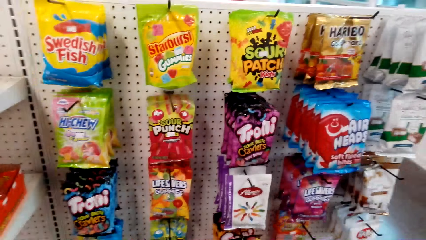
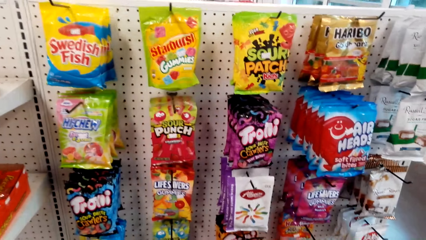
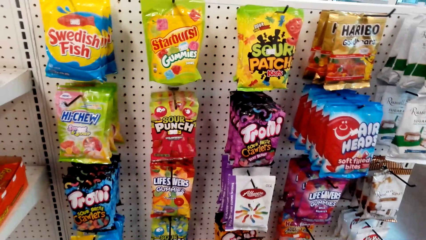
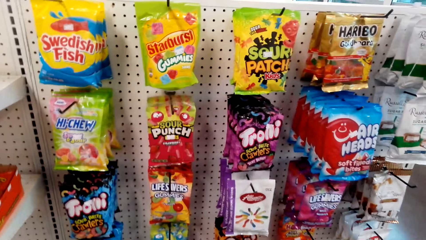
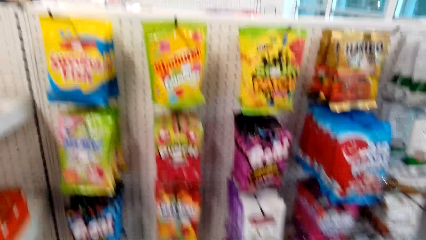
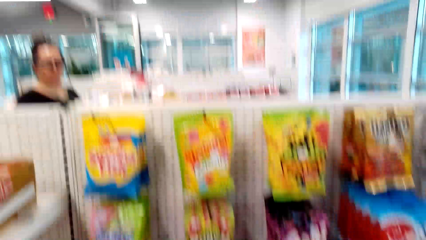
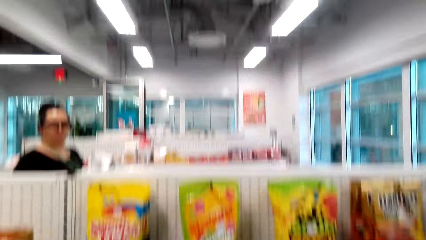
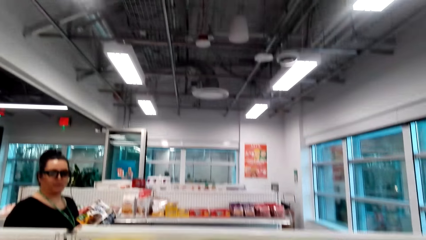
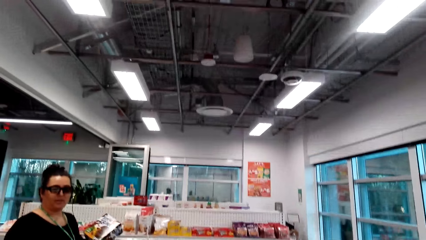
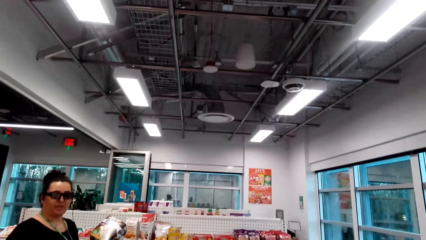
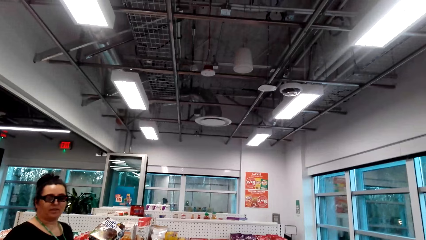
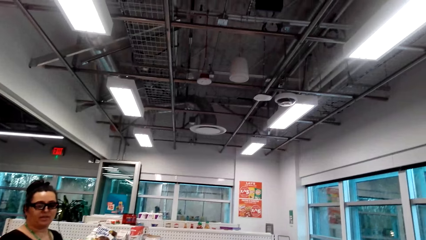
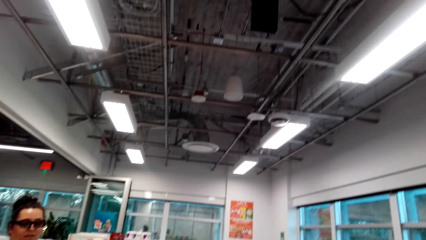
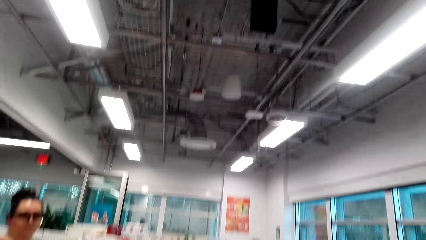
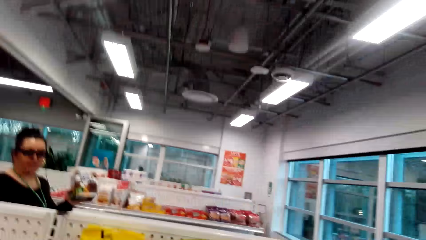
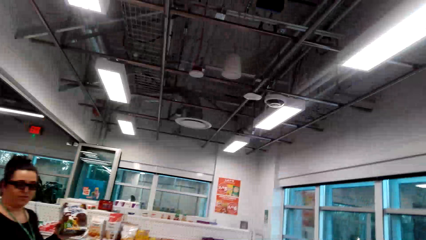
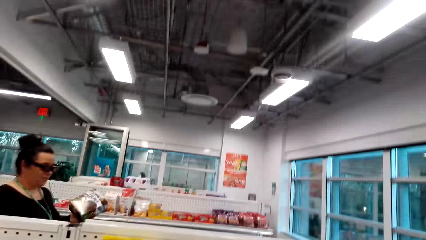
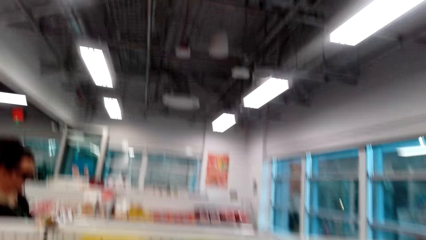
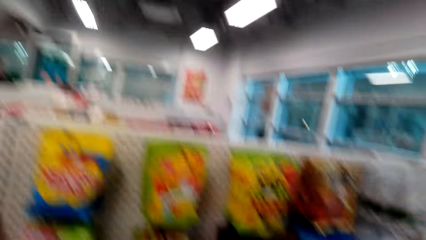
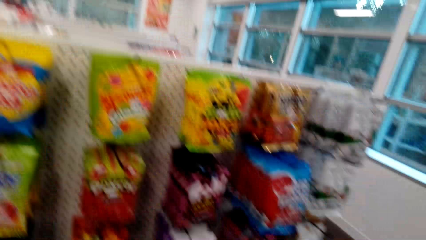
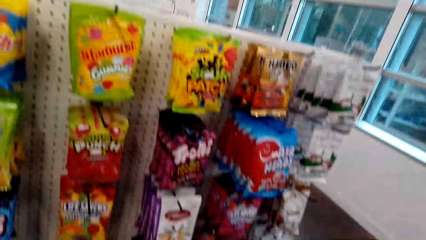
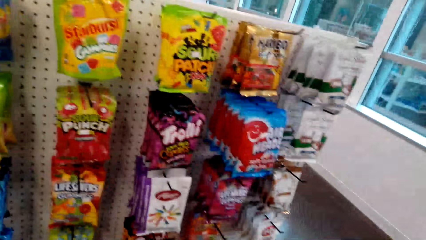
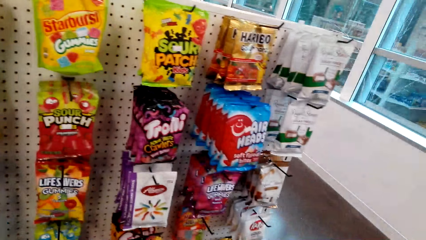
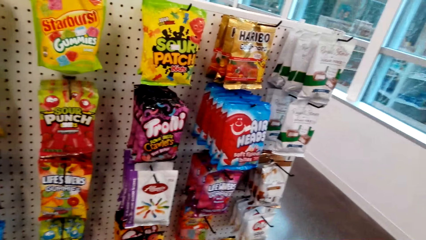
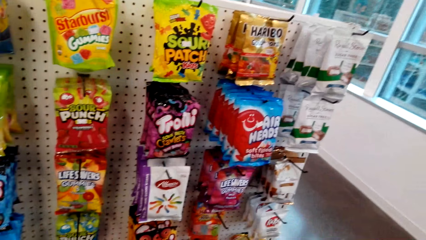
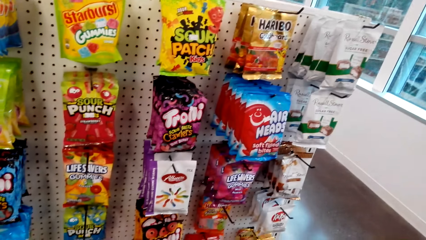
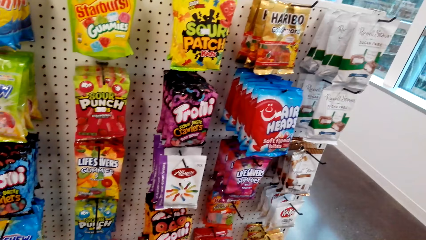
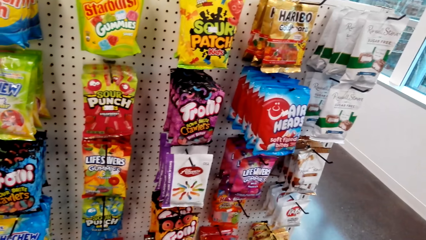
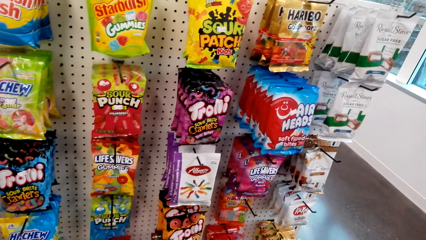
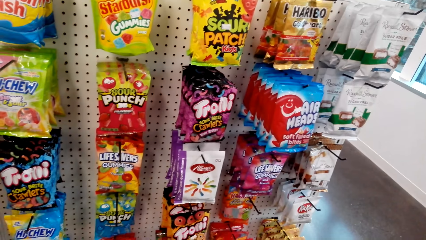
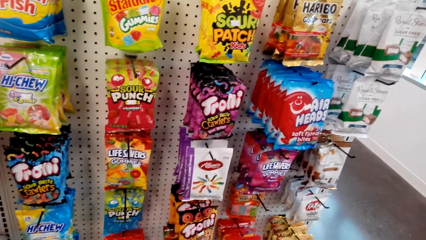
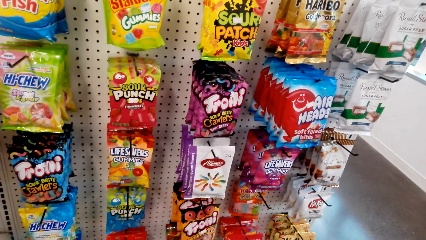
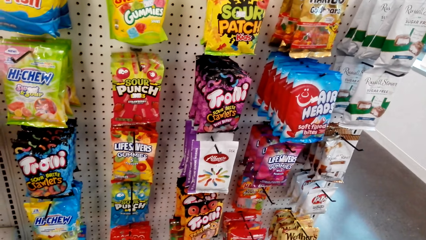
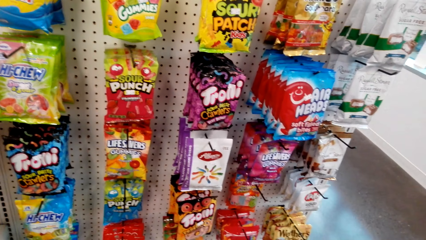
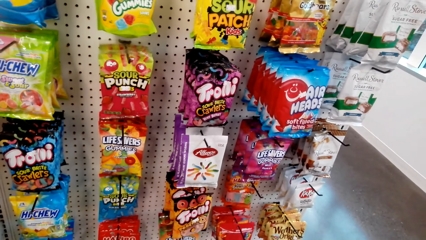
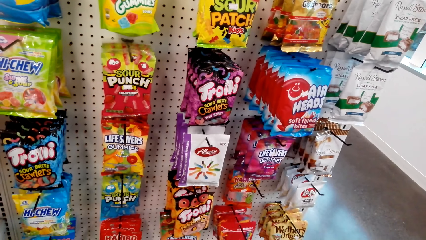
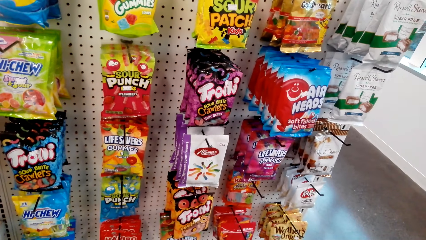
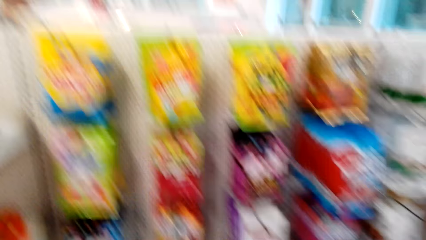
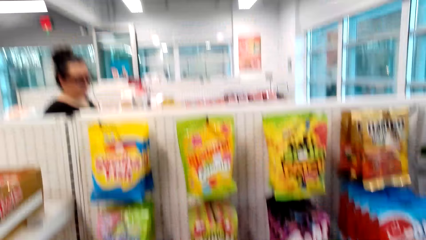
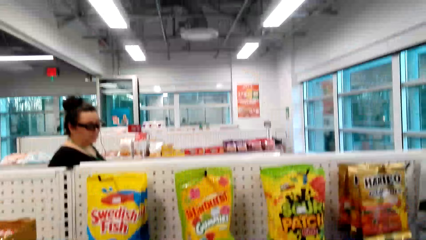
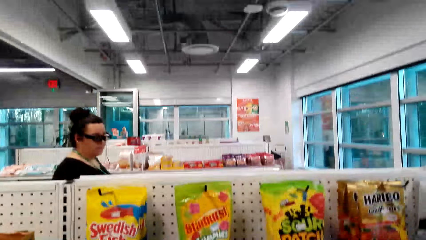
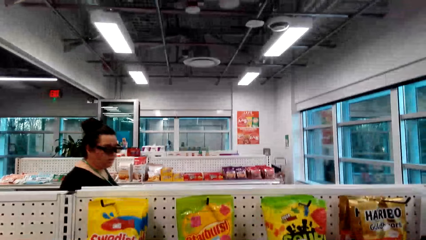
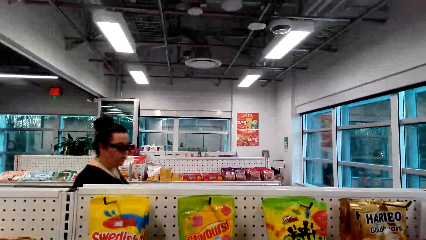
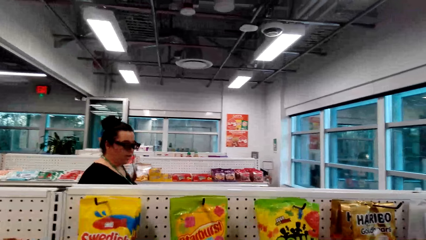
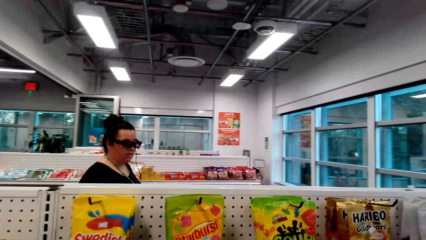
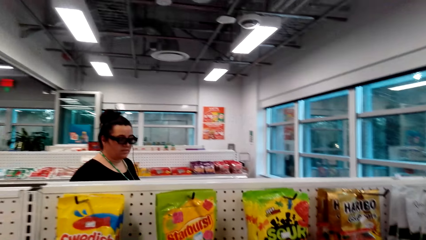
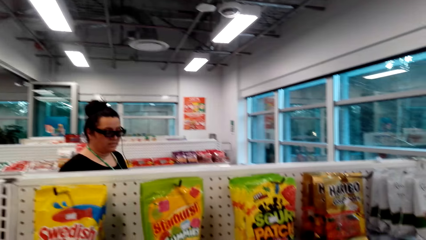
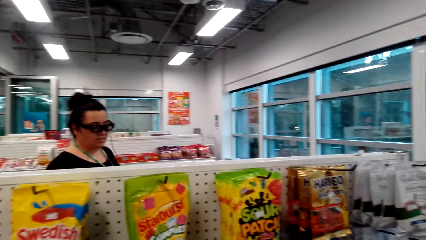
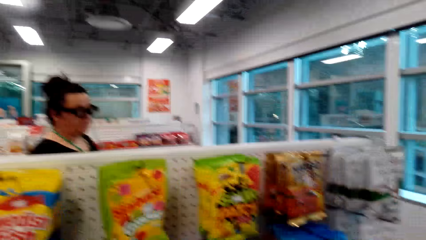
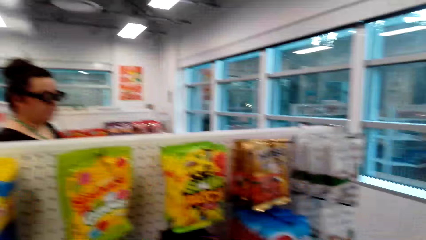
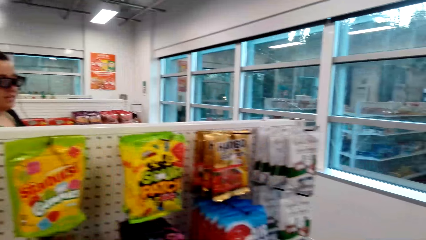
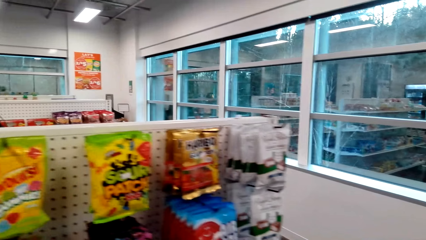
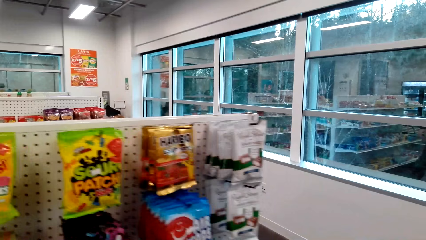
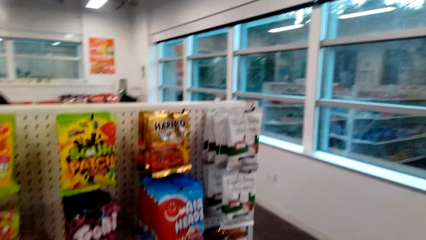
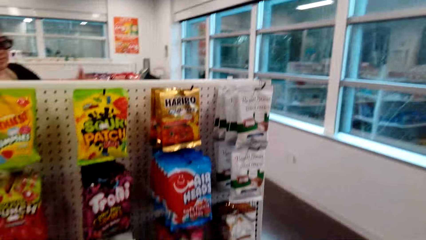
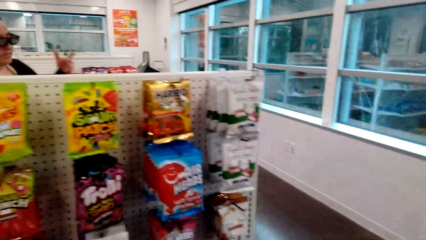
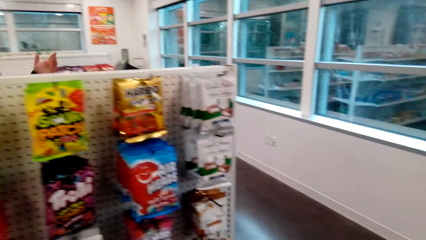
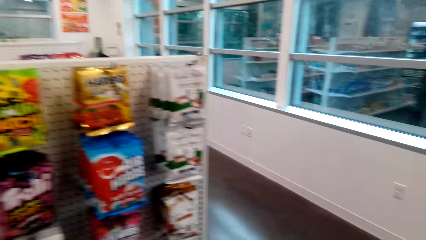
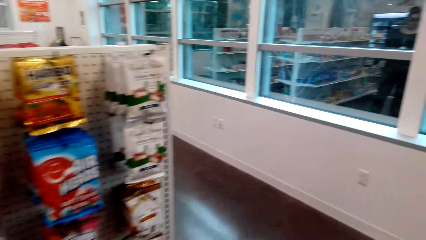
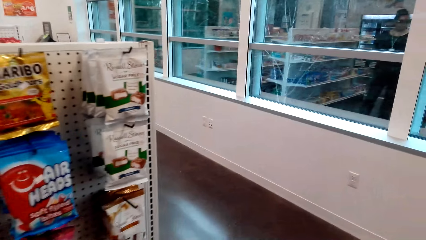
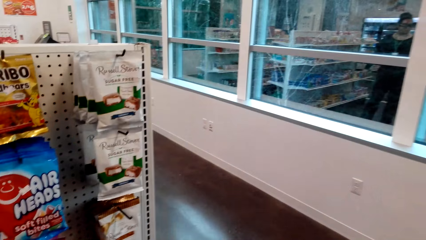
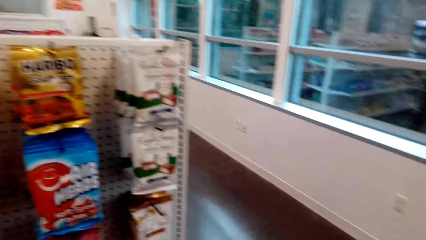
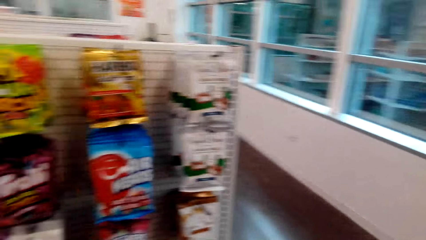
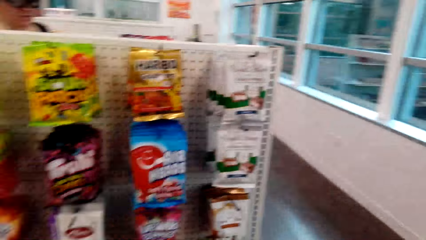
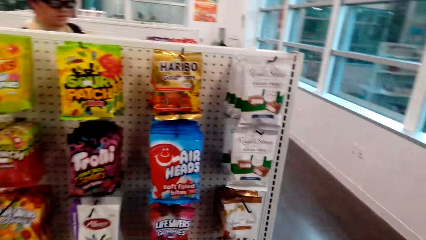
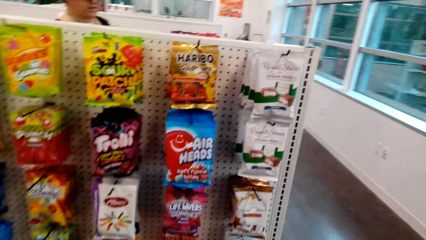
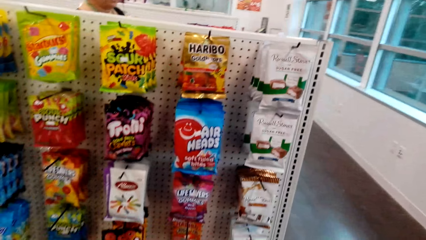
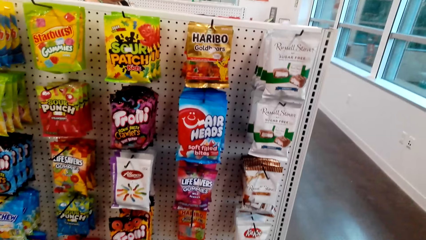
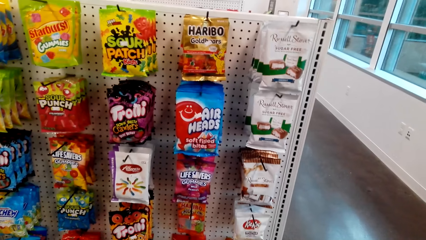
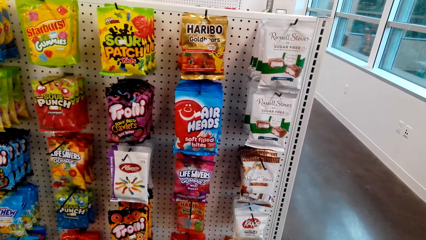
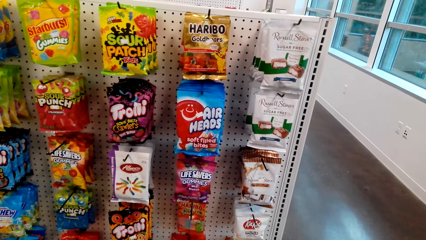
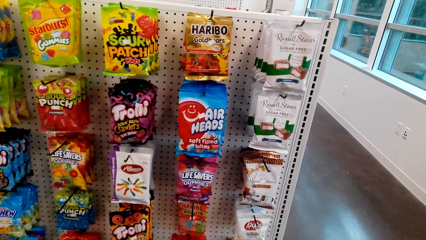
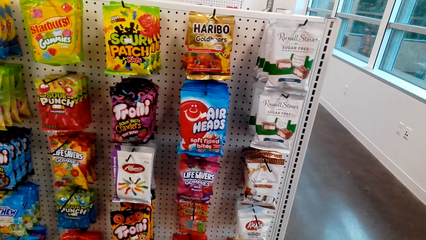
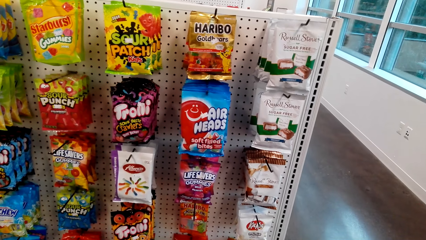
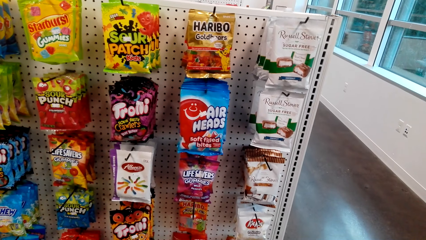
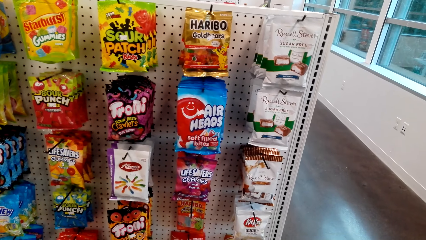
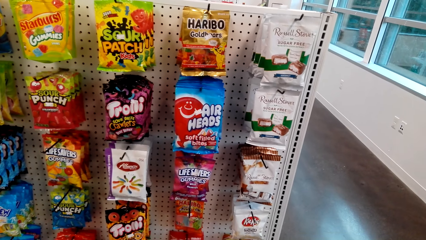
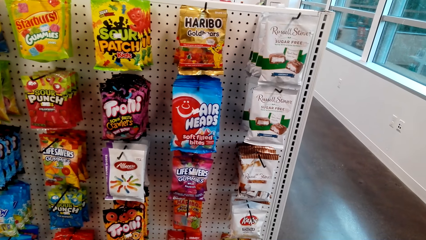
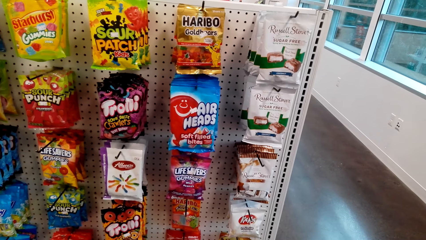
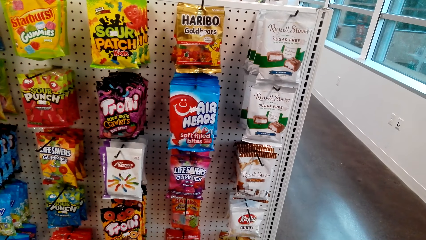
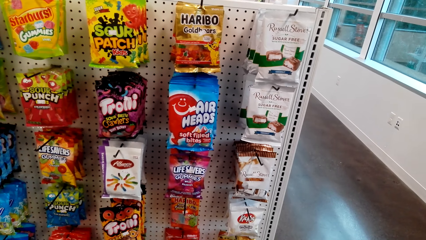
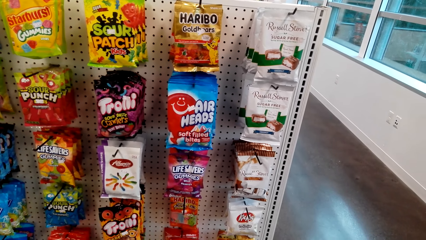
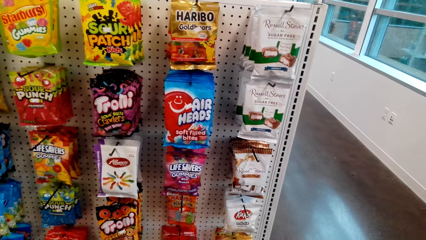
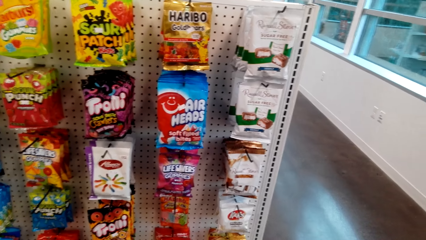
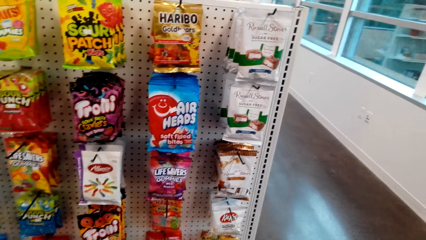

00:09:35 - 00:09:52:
The camera wearer stops. A woman takes a box. The camera wearer looks at bites.
